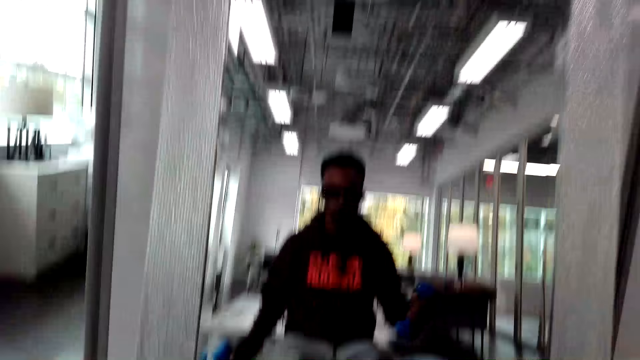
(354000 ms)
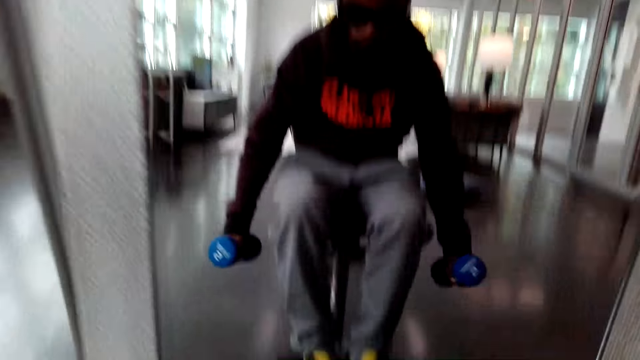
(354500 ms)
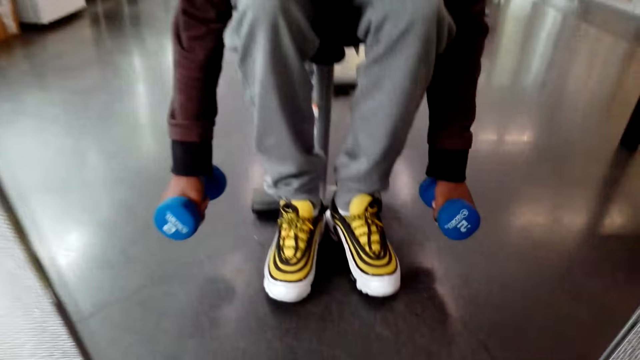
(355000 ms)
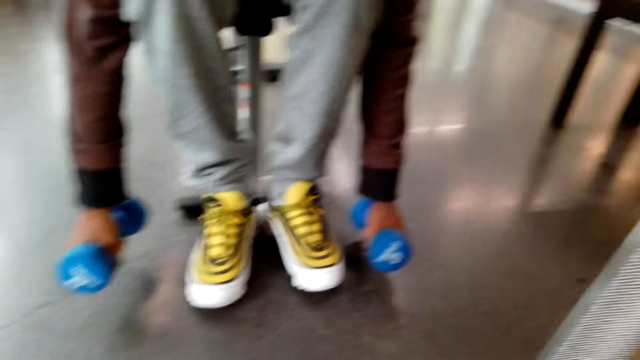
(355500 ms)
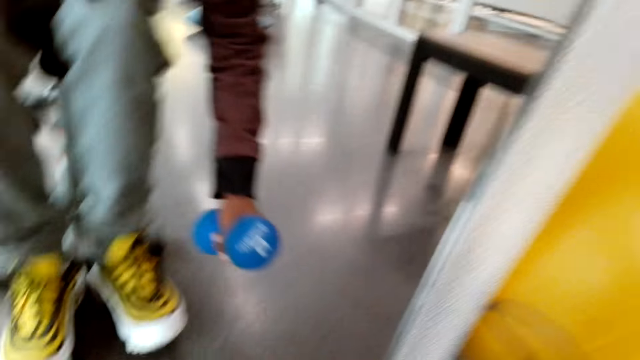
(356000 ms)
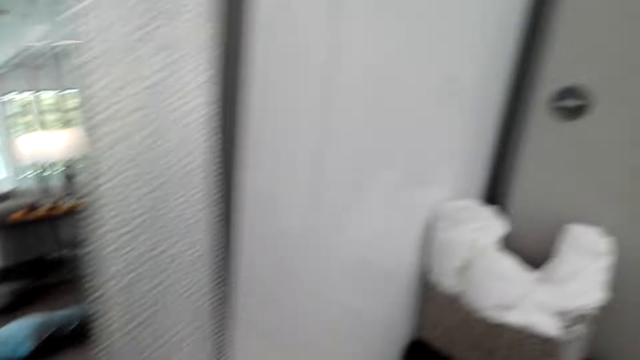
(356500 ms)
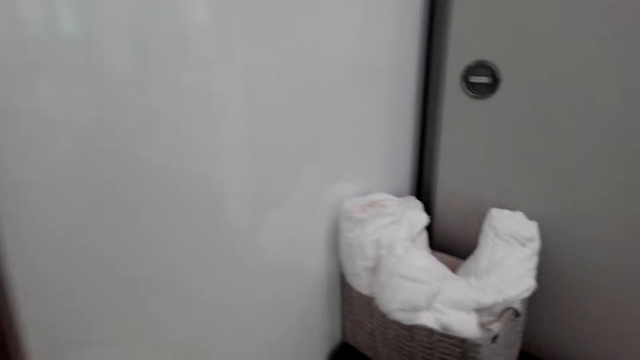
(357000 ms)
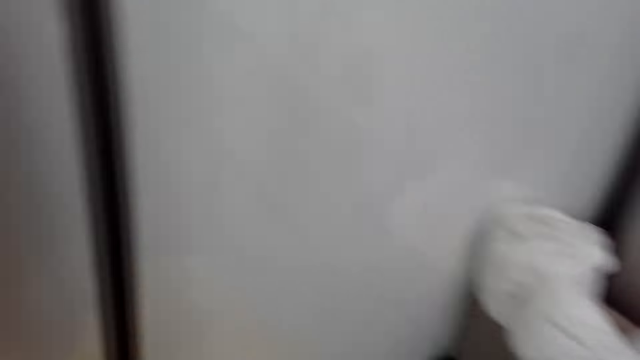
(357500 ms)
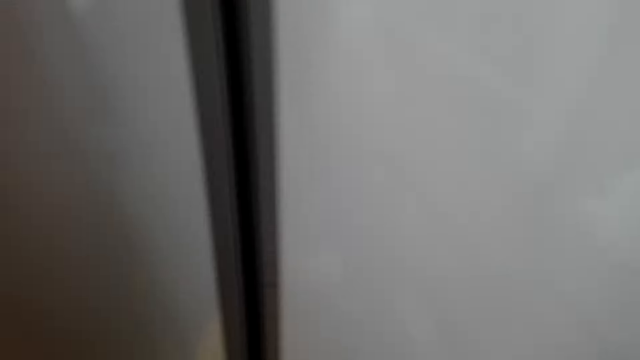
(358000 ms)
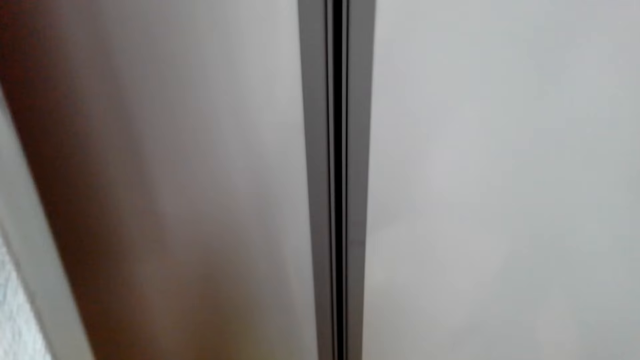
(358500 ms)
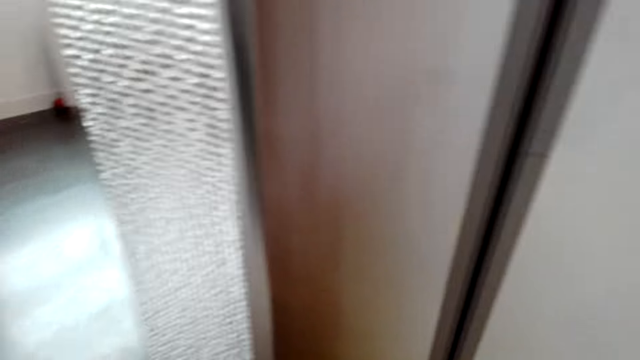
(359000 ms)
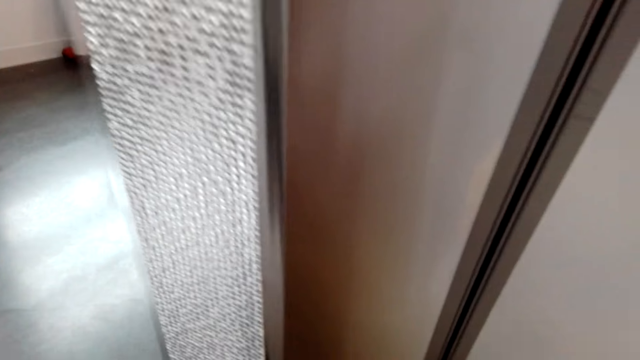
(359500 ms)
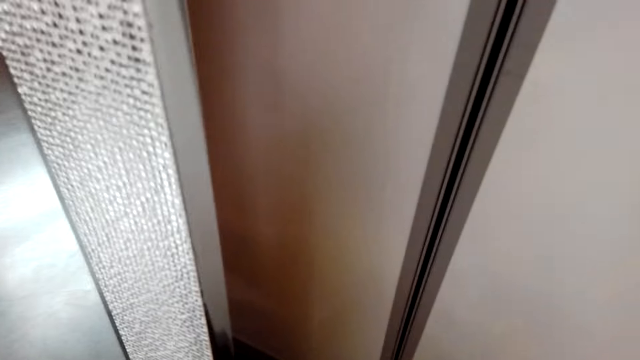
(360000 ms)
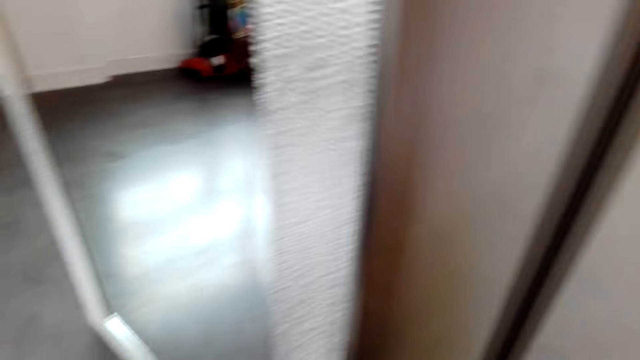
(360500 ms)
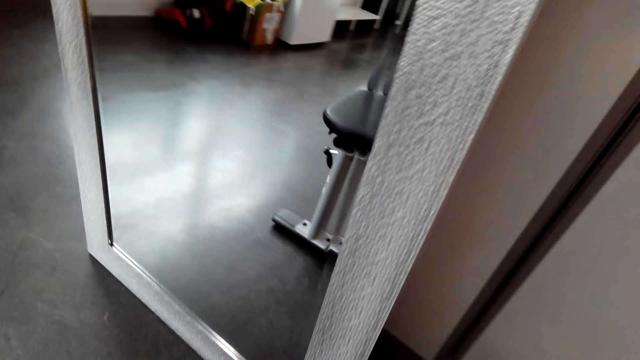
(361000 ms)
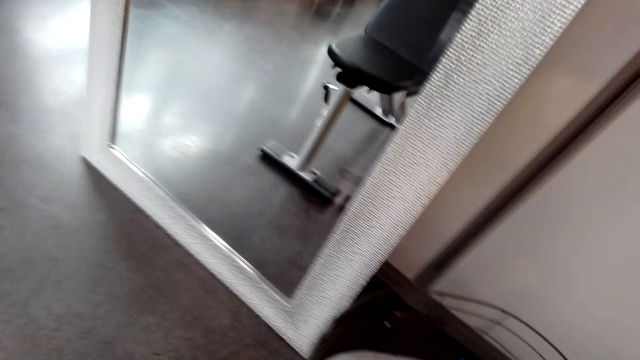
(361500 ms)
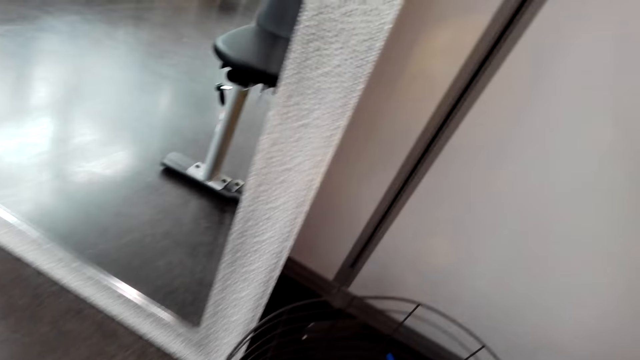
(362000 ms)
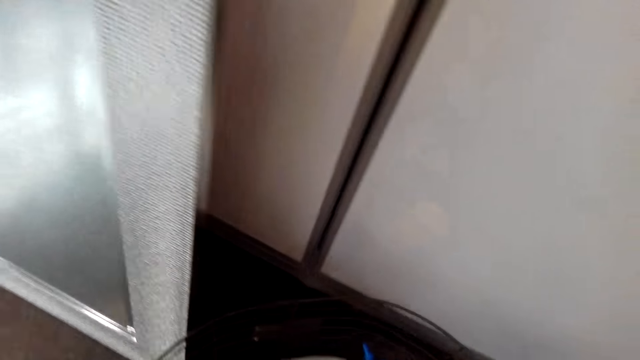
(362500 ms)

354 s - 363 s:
The camera wearer stands upright. They stare at the mirror.

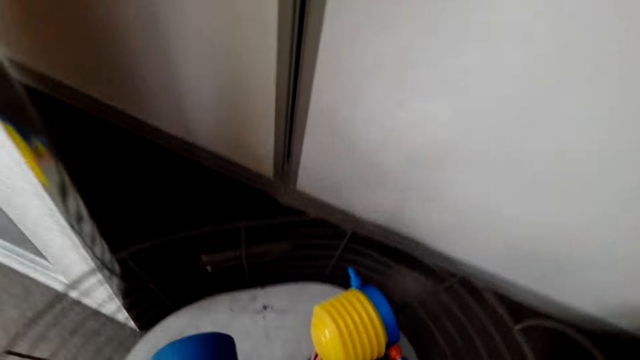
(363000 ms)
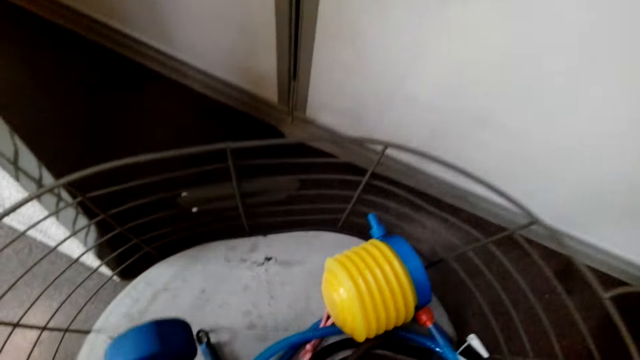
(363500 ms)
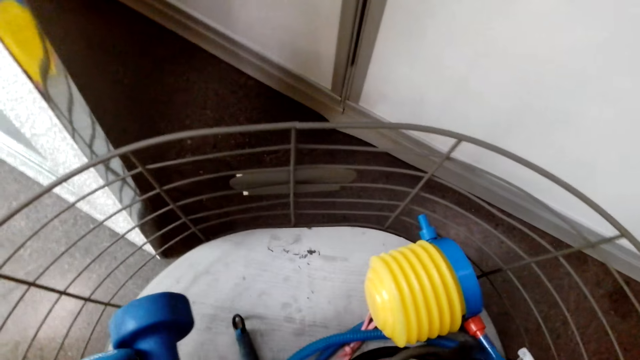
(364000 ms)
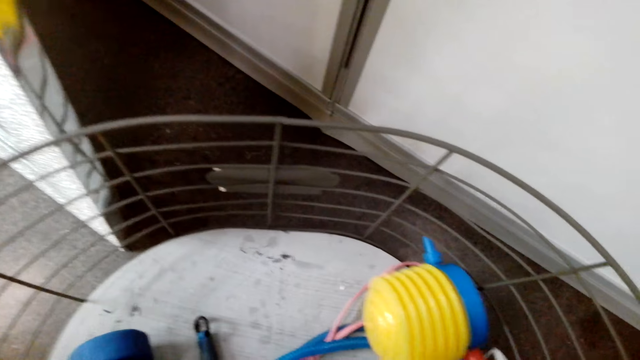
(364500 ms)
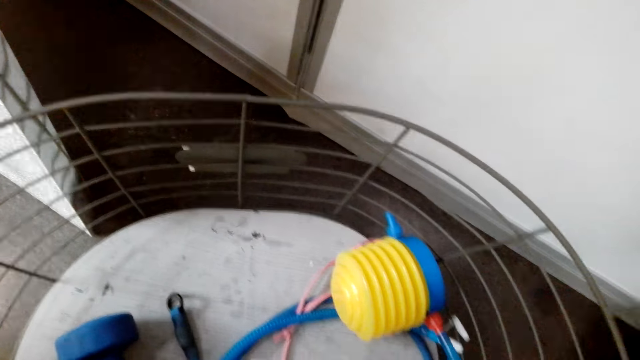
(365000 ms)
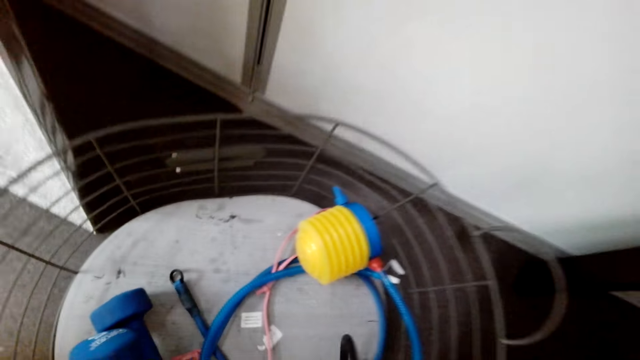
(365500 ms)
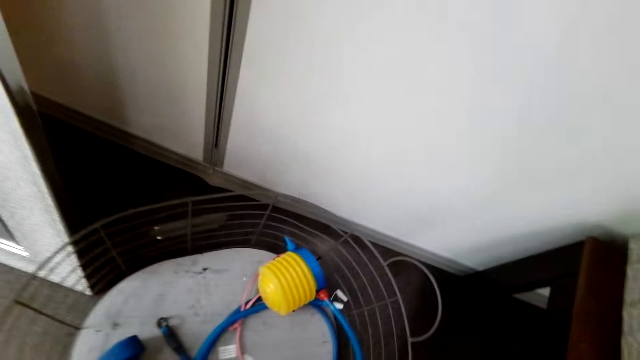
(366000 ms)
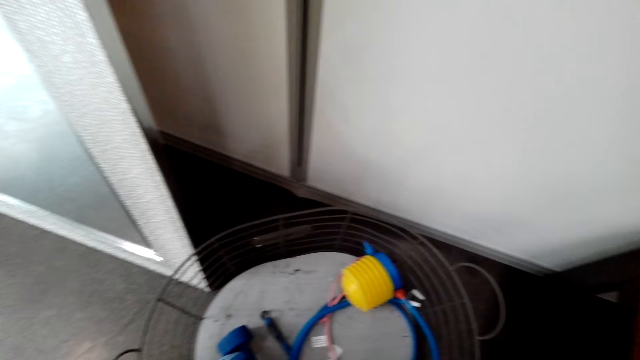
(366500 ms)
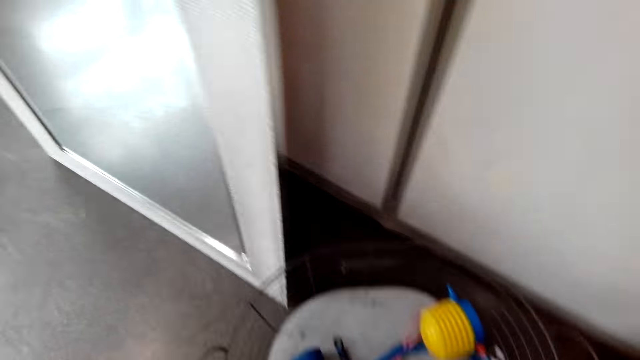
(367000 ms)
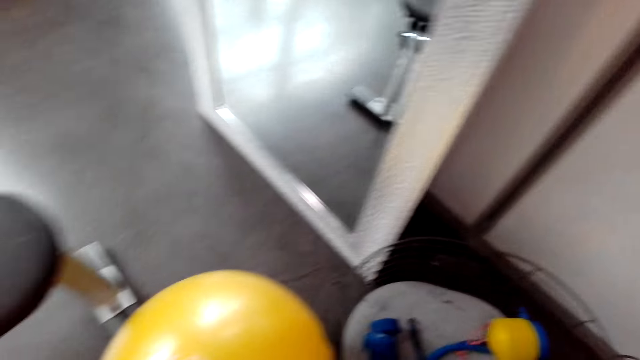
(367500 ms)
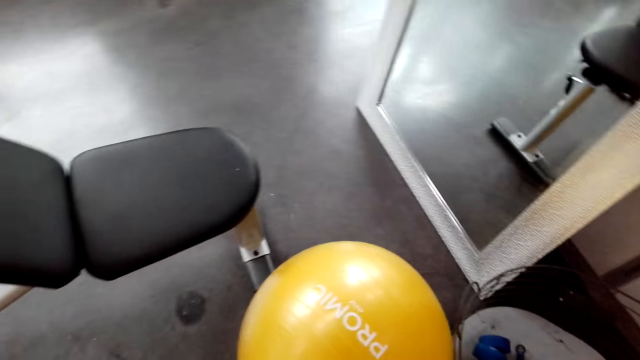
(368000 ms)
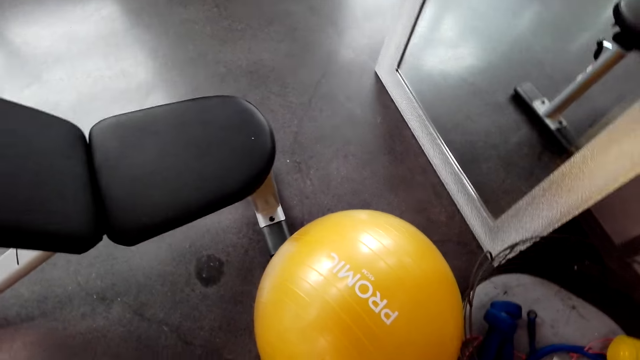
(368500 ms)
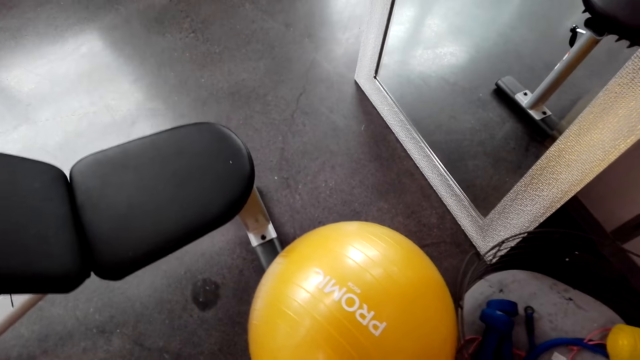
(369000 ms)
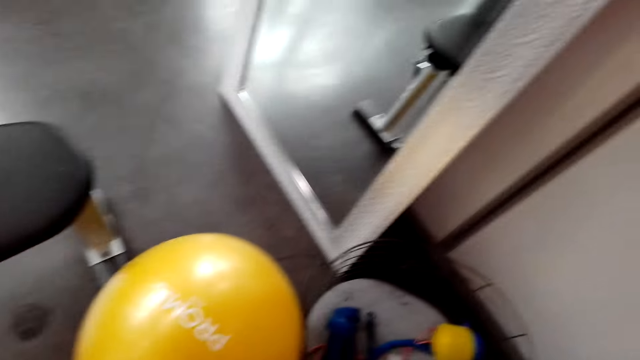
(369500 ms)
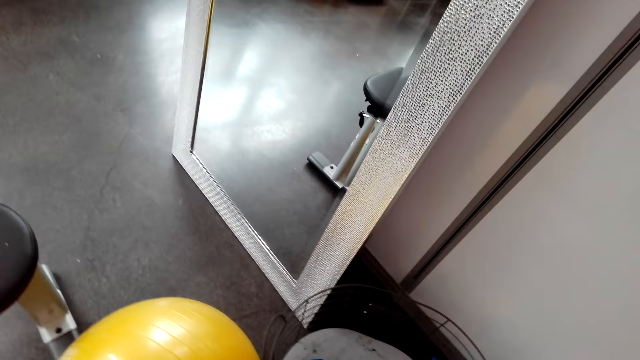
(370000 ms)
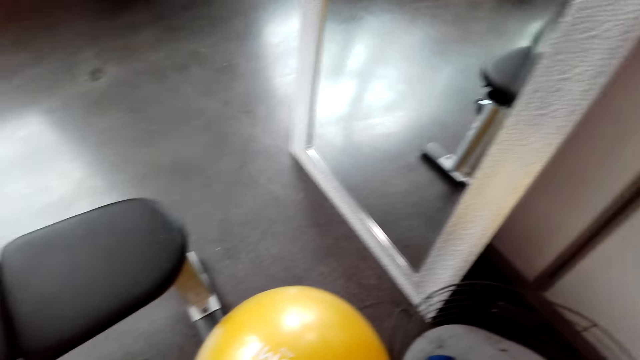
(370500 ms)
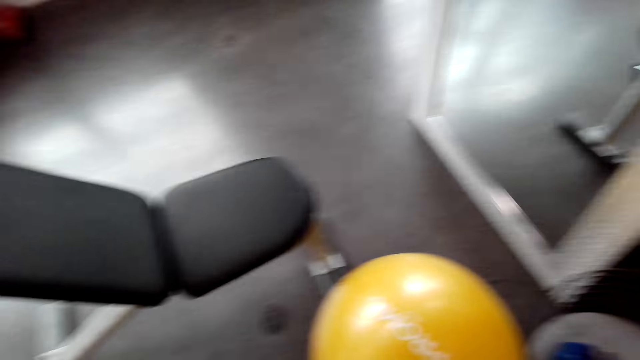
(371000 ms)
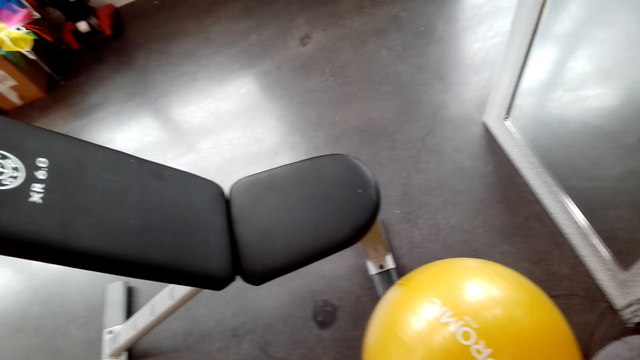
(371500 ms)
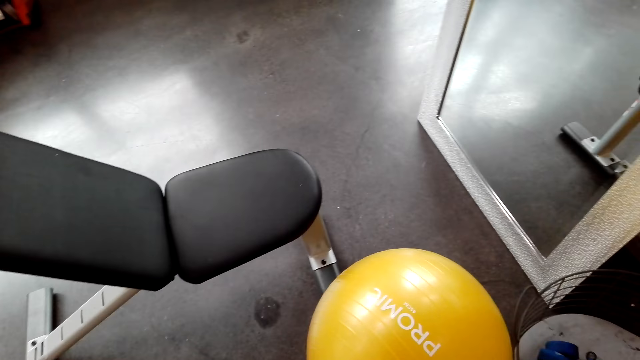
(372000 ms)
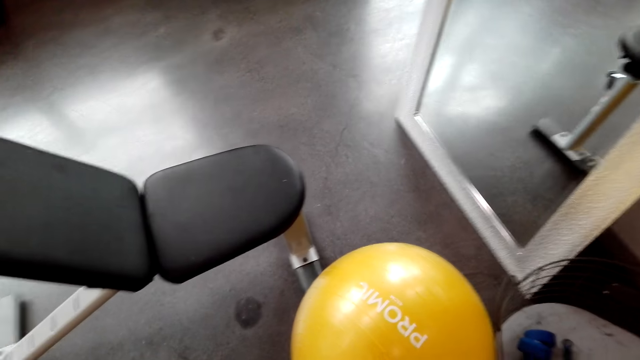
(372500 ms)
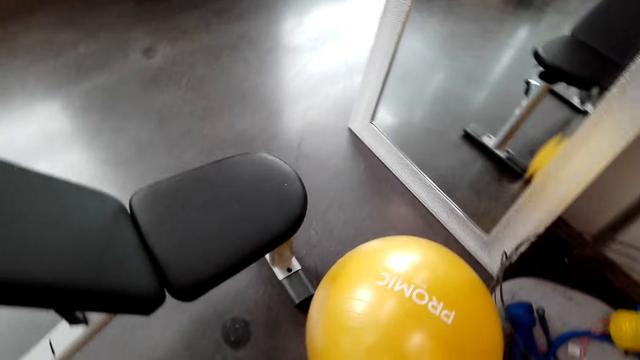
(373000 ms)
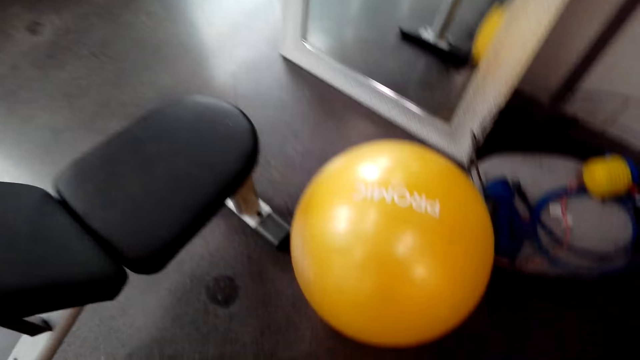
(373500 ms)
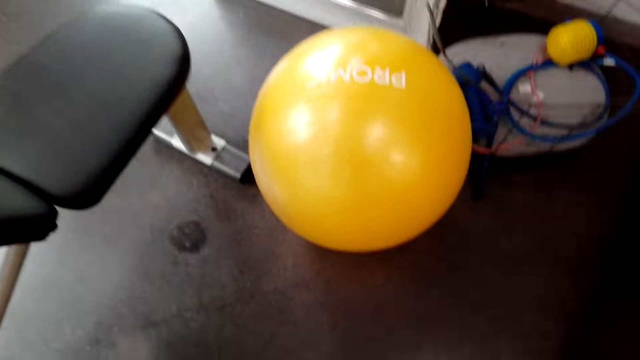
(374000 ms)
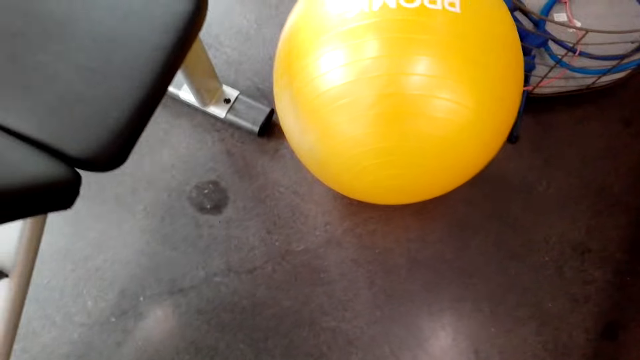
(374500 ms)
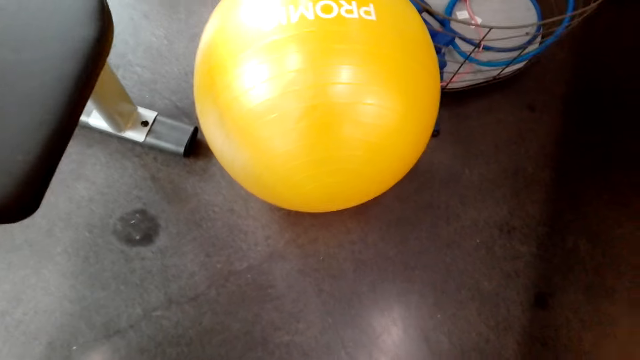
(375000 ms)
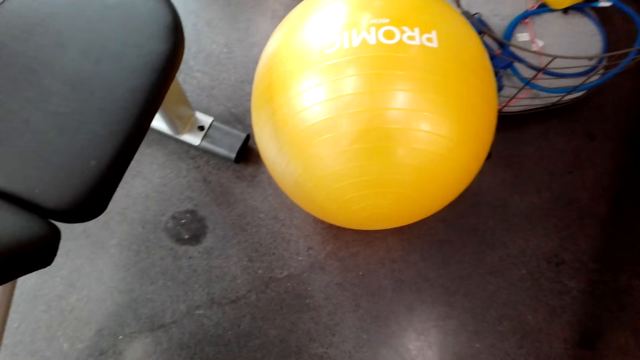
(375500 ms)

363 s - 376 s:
The camera wearer puts the dumbbells on the rack or basket. They stare at the floor.
